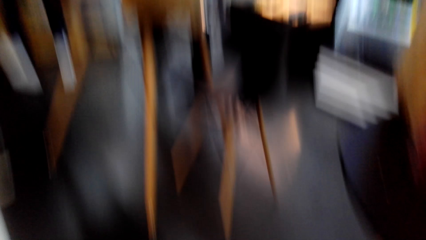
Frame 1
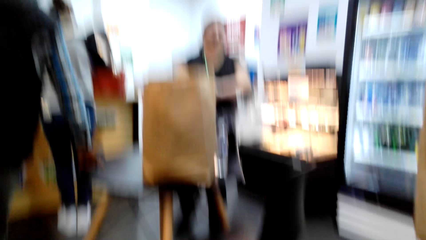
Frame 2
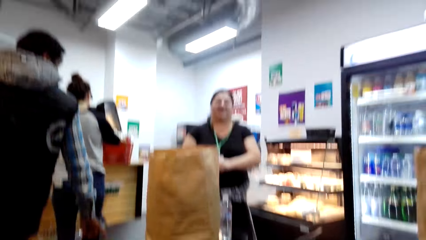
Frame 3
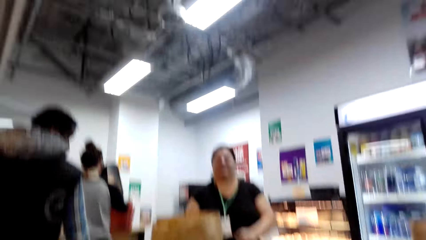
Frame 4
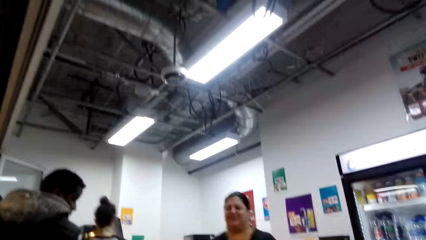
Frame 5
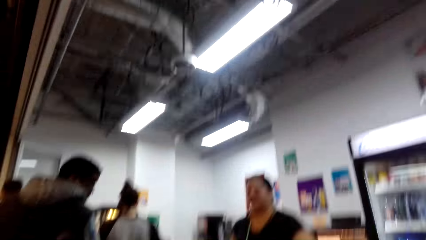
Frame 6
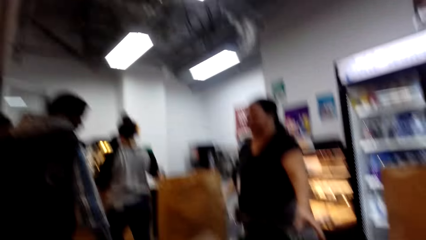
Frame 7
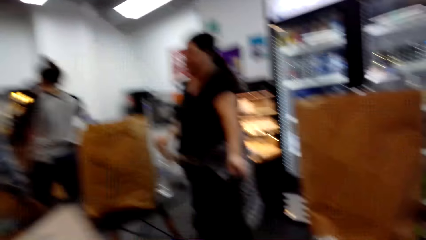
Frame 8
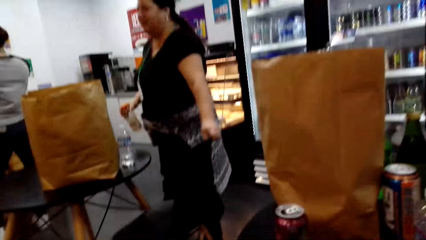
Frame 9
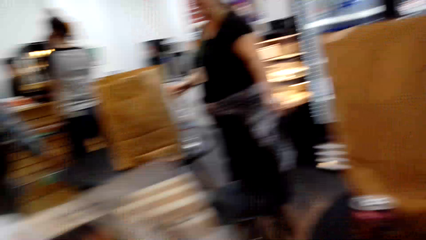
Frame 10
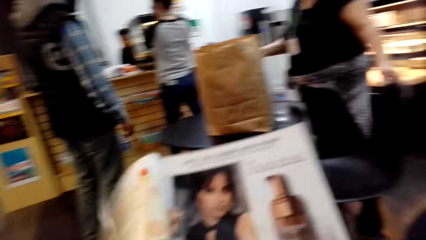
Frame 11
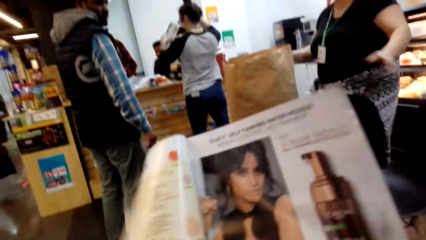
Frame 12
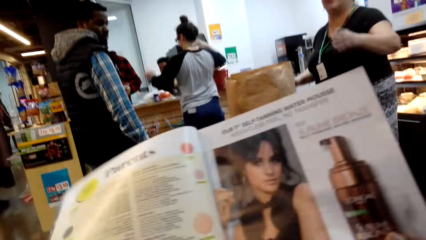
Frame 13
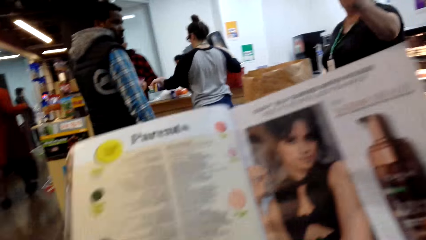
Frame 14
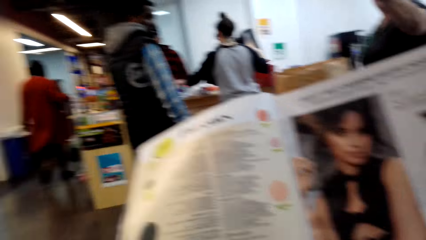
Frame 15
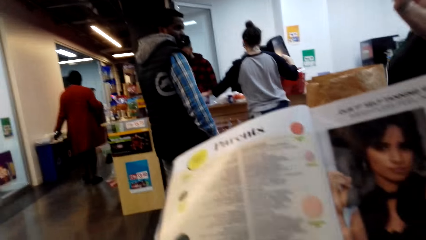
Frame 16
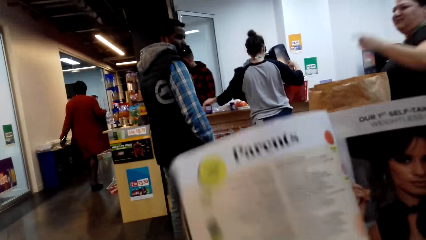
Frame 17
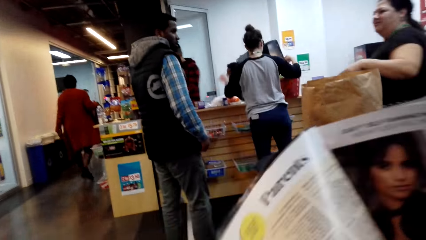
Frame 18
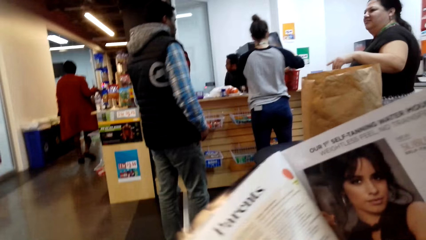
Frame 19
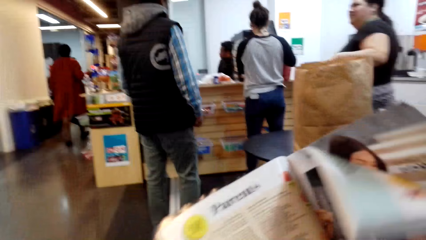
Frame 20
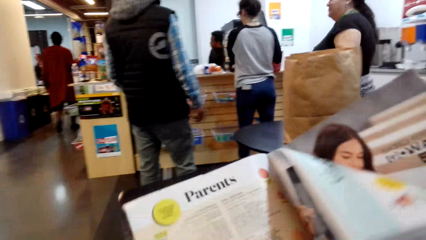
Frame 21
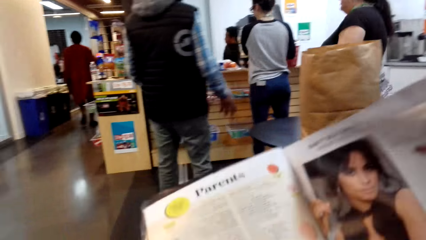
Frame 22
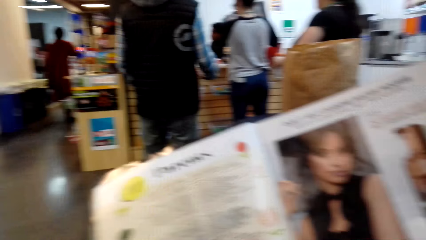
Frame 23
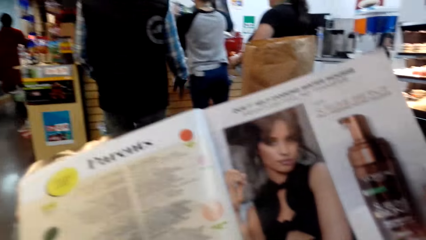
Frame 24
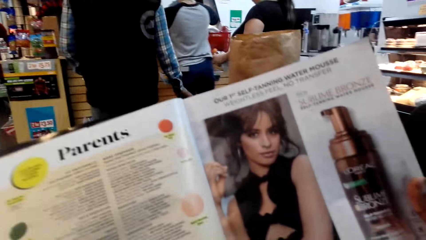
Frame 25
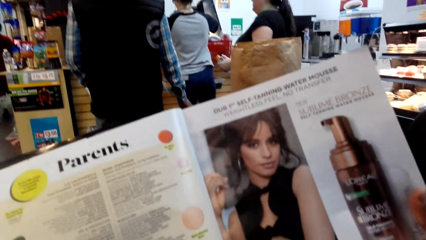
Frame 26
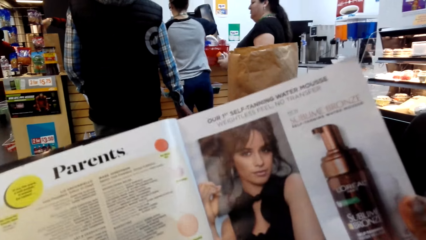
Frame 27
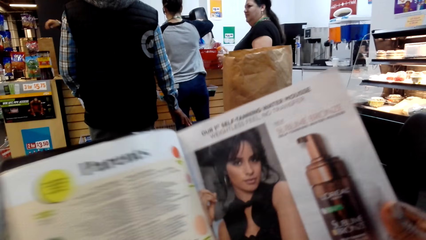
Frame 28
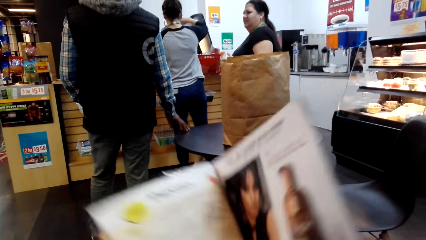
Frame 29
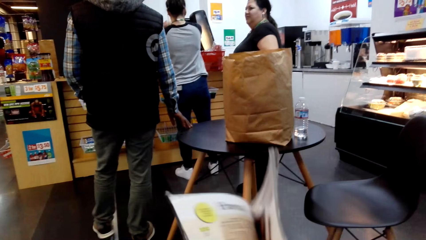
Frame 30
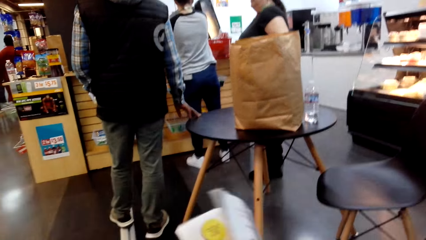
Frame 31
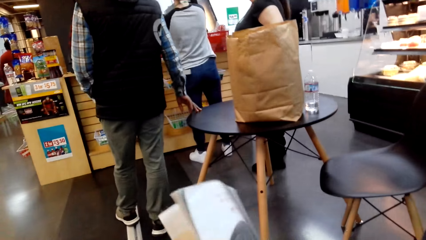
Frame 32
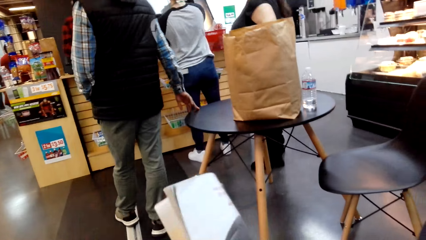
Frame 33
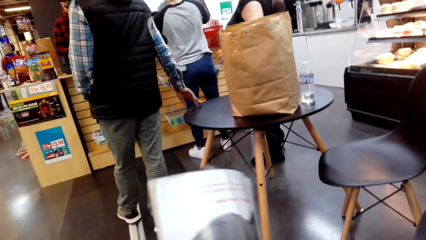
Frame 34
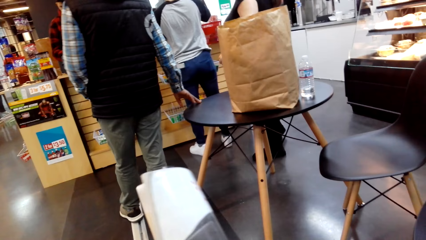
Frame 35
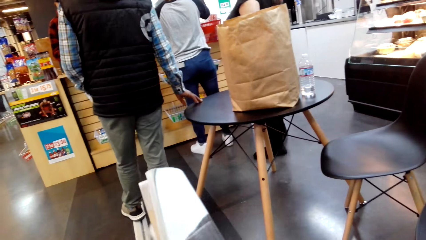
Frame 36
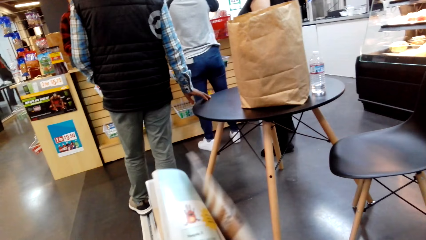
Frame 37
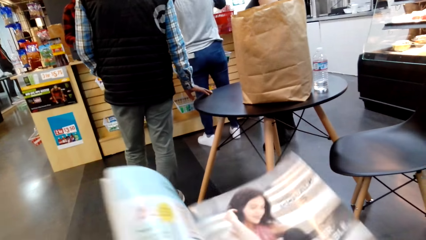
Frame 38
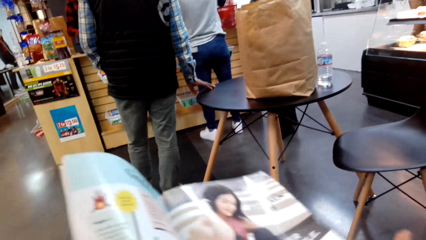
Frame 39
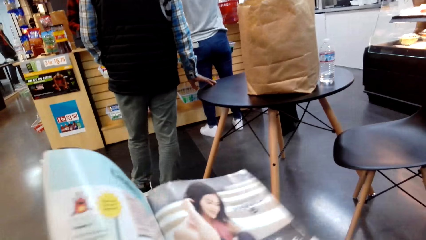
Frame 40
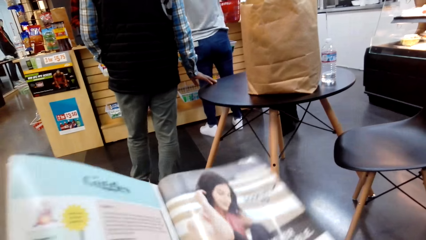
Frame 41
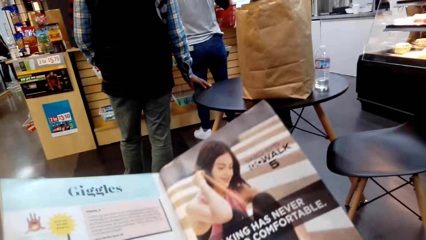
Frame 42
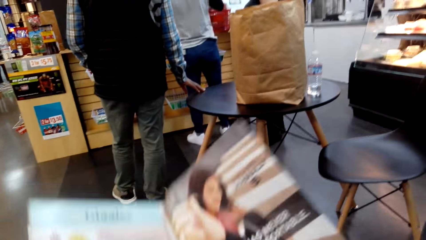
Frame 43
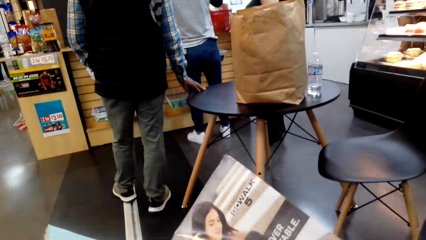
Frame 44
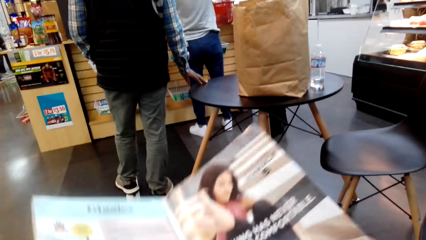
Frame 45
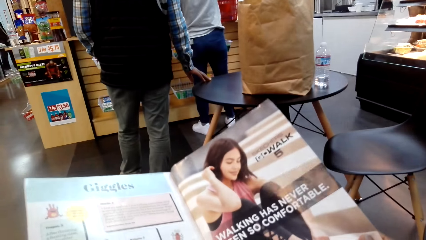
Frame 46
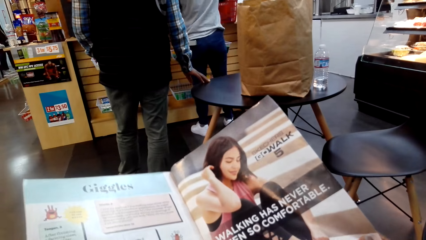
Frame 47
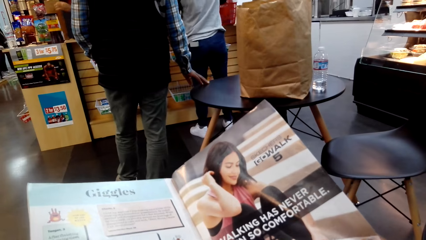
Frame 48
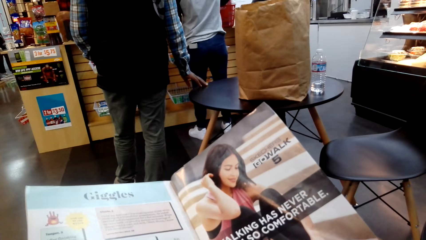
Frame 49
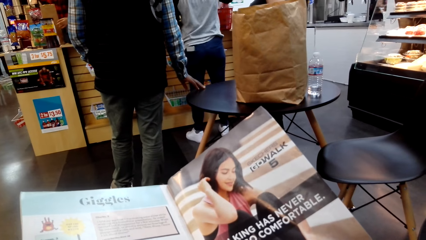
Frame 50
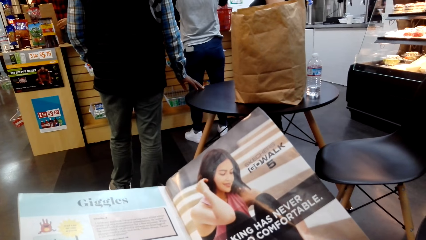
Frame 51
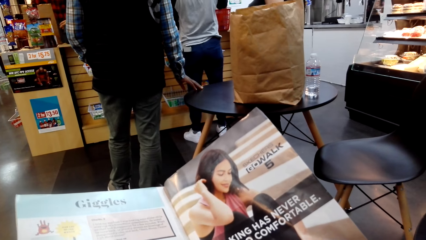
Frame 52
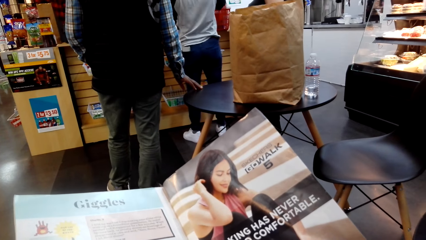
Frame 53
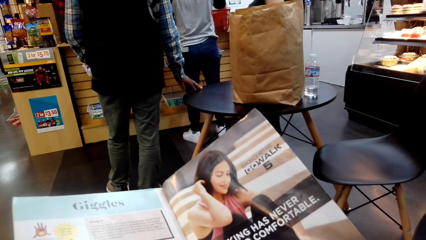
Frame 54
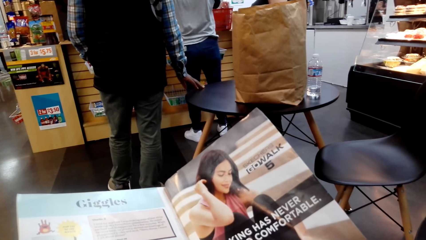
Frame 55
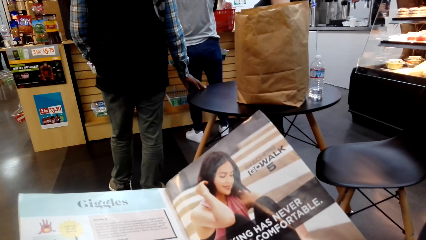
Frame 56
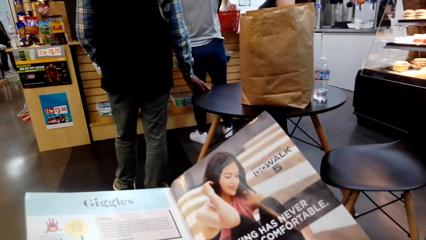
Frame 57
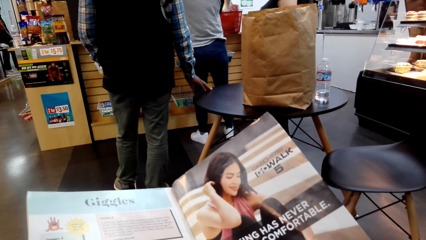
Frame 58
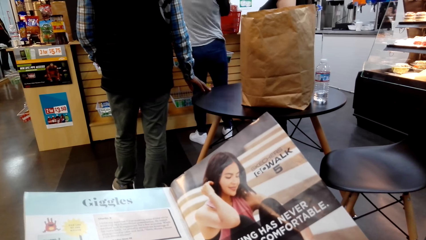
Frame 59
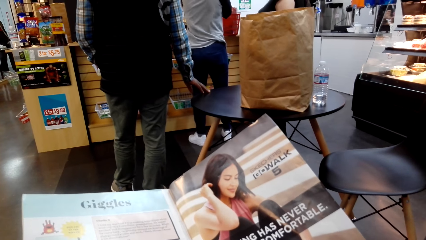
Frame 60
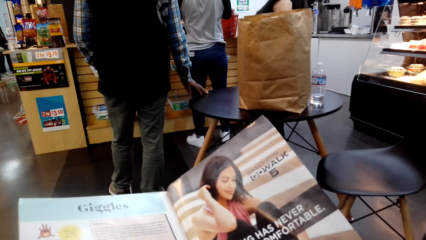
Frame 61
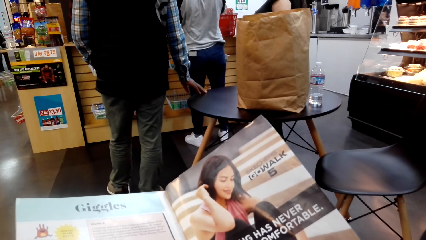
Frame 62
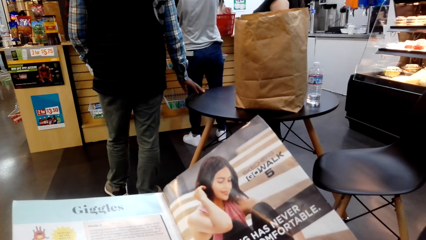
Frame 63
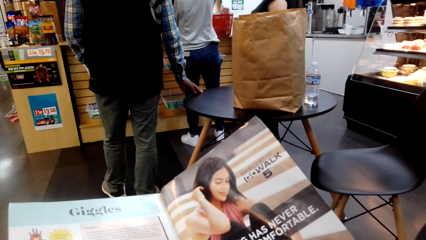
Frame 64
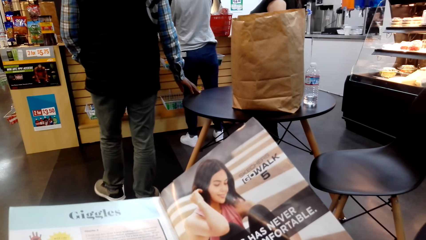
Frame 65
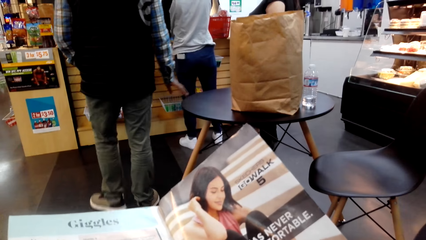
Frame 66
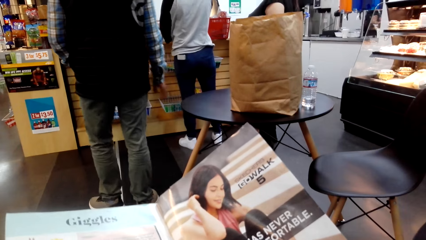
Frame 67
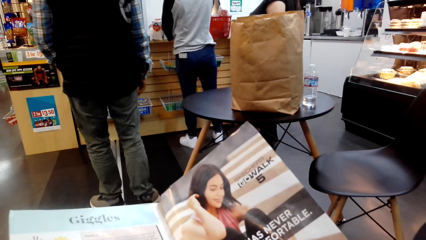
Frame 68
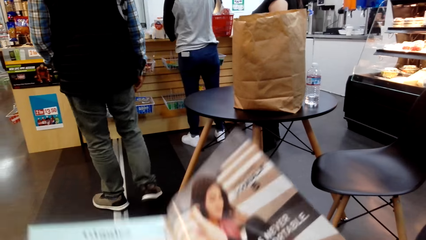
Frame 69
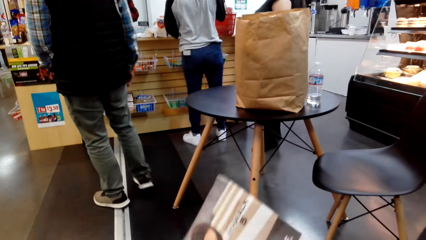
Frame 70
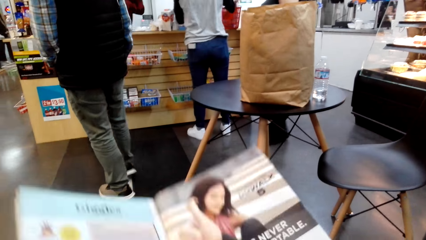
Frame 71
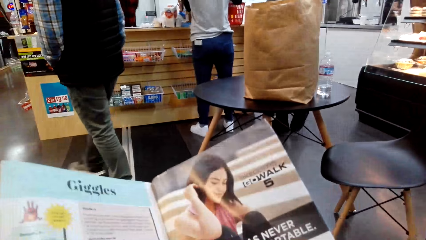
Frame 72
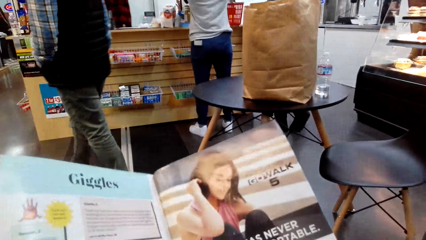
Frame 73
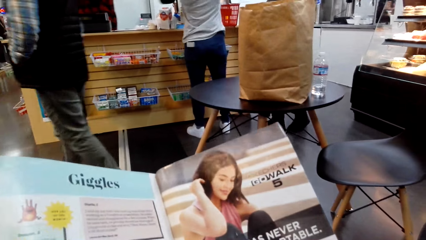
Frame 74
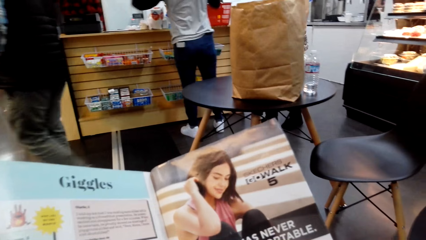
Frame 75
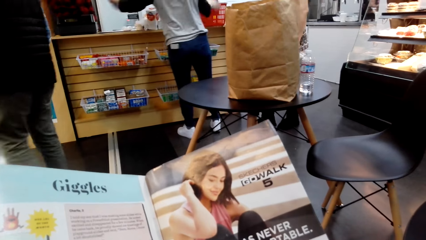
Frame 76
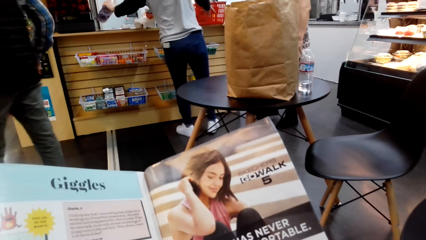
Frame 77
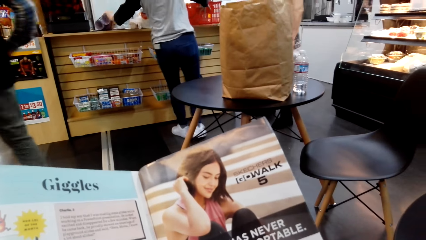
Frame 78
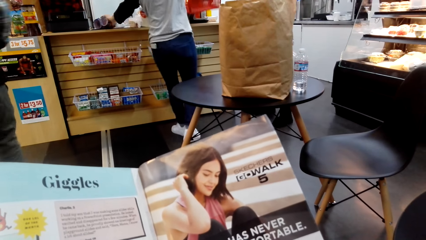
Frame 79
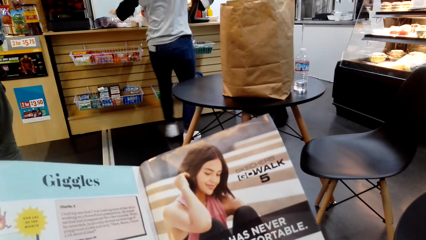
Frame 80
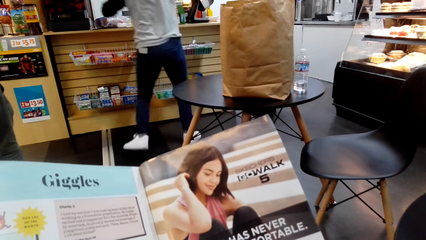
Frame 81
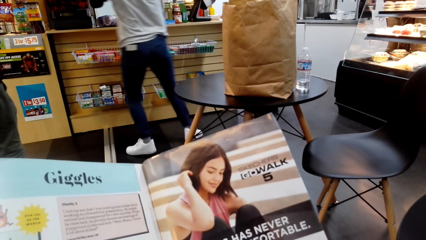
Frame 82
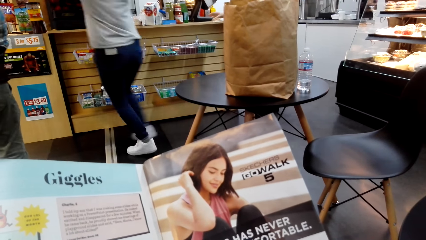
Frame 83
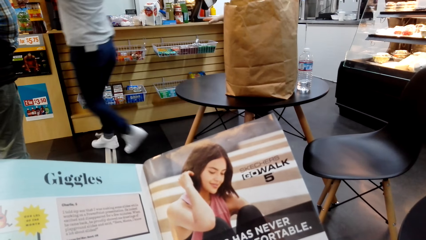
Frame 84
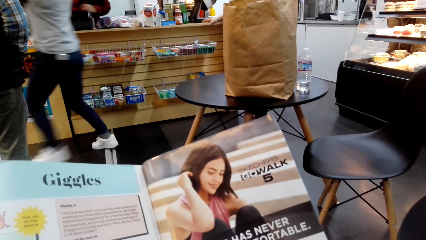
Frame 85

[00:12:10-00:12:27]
The camera wearer reads the magazine. They turn the pages of the magazine. They read the magazine.
